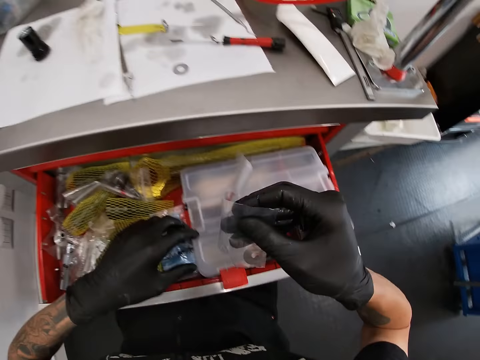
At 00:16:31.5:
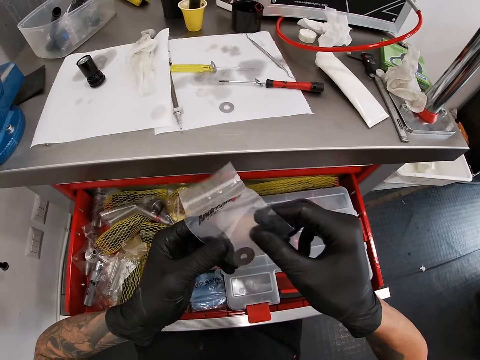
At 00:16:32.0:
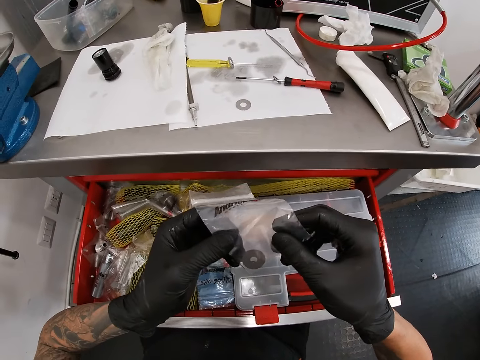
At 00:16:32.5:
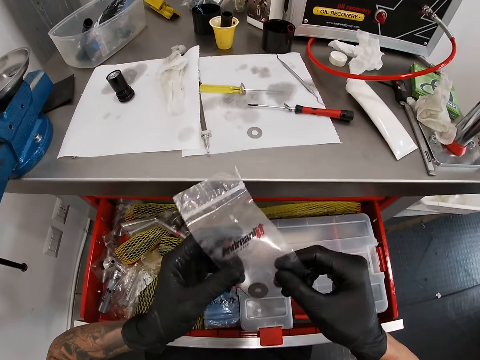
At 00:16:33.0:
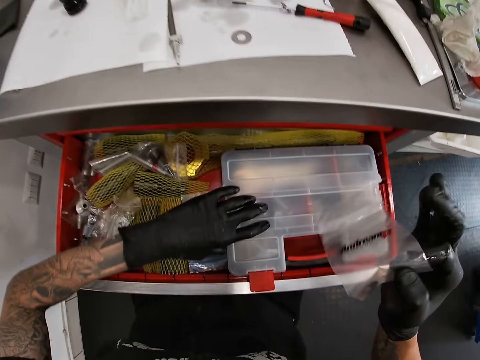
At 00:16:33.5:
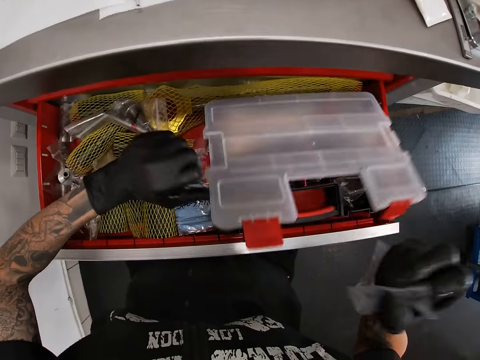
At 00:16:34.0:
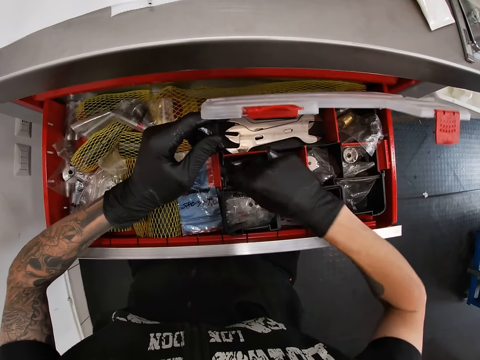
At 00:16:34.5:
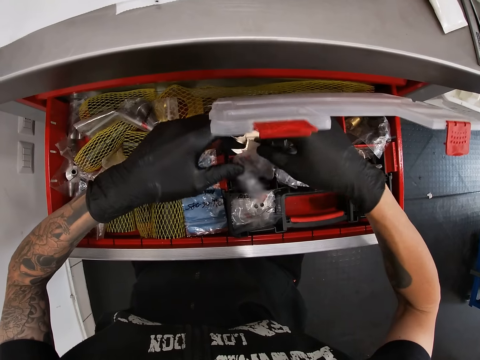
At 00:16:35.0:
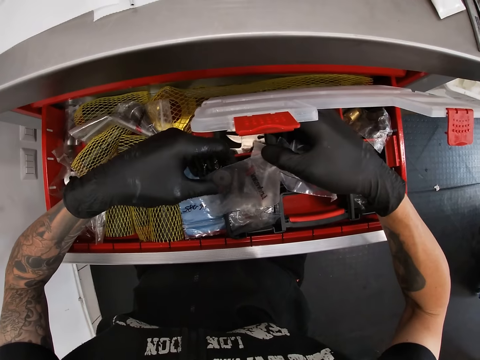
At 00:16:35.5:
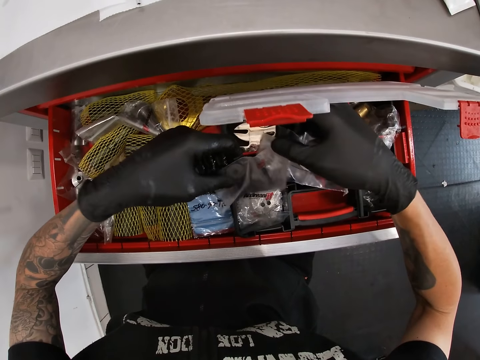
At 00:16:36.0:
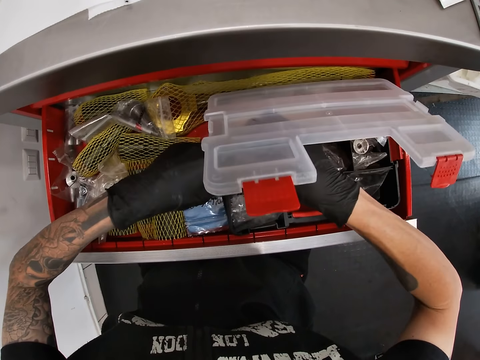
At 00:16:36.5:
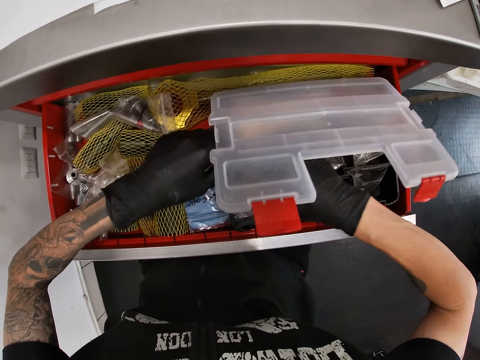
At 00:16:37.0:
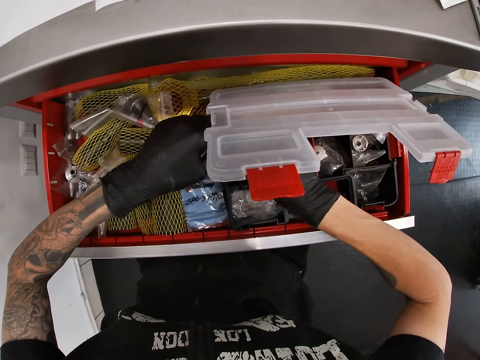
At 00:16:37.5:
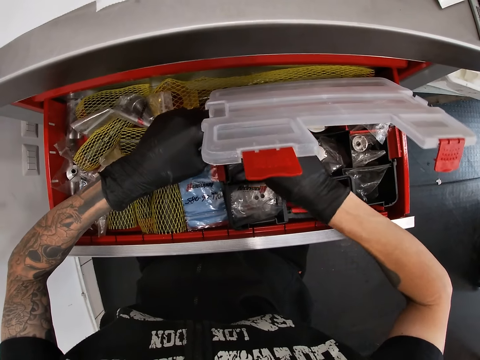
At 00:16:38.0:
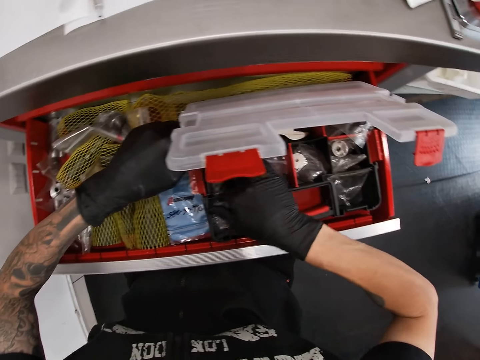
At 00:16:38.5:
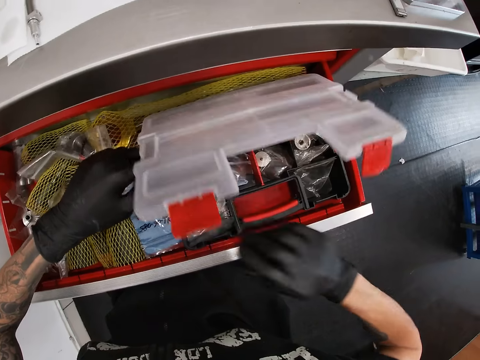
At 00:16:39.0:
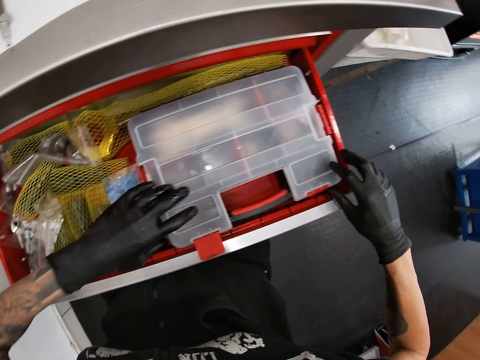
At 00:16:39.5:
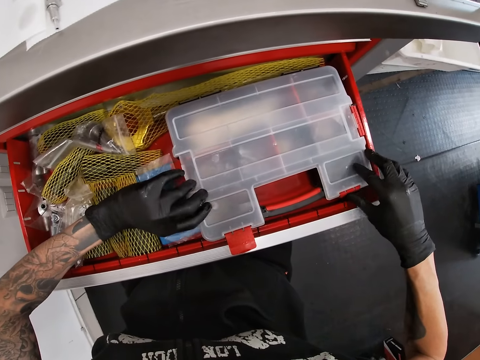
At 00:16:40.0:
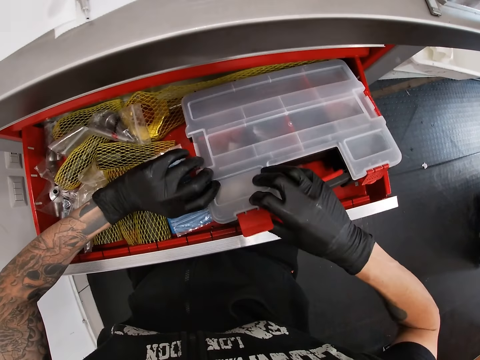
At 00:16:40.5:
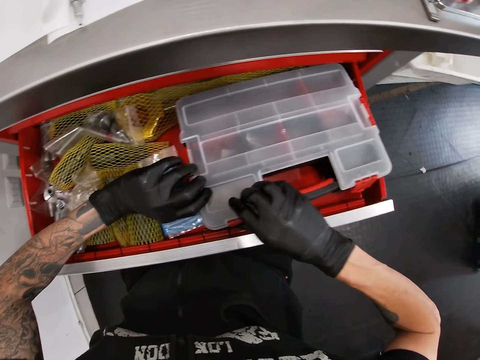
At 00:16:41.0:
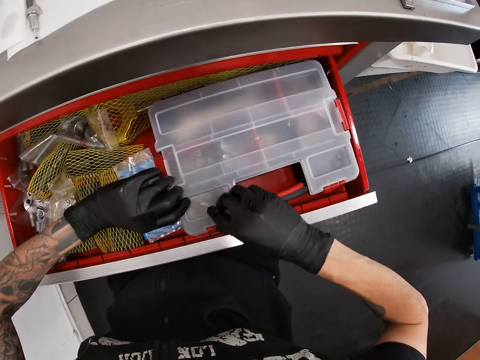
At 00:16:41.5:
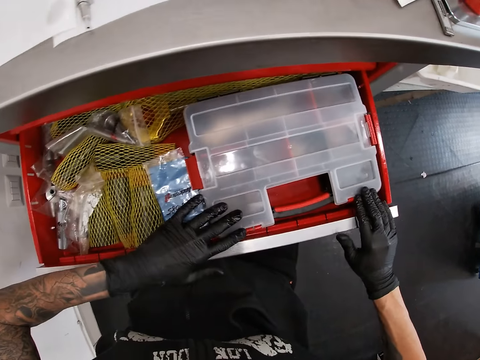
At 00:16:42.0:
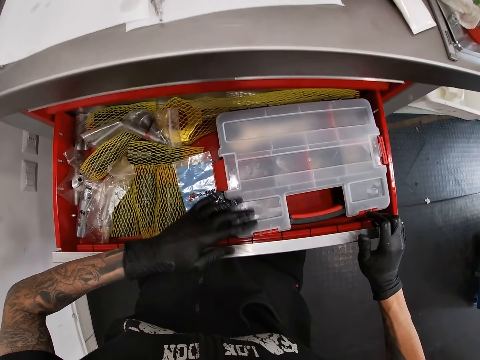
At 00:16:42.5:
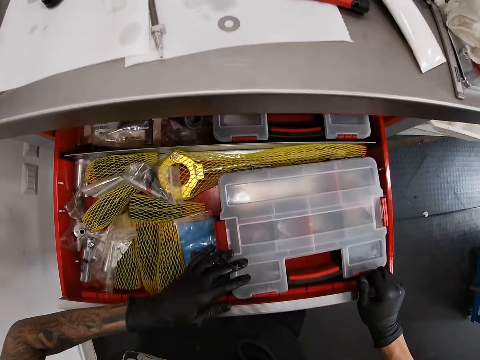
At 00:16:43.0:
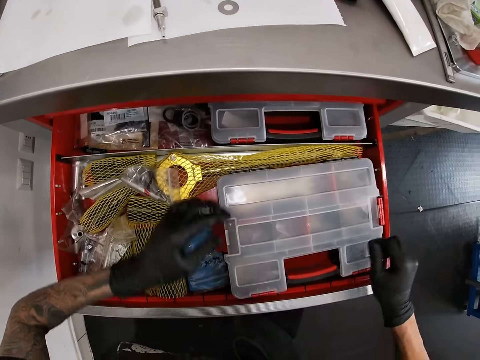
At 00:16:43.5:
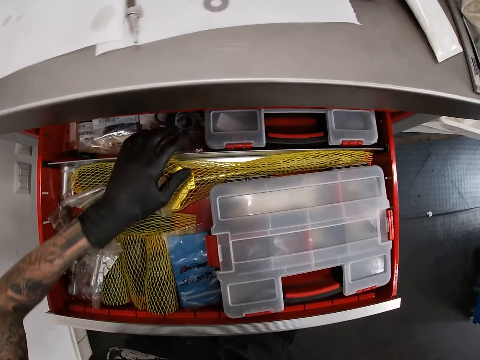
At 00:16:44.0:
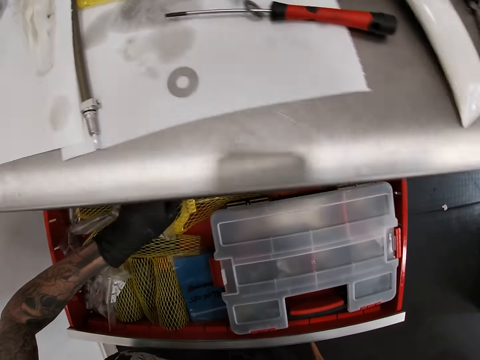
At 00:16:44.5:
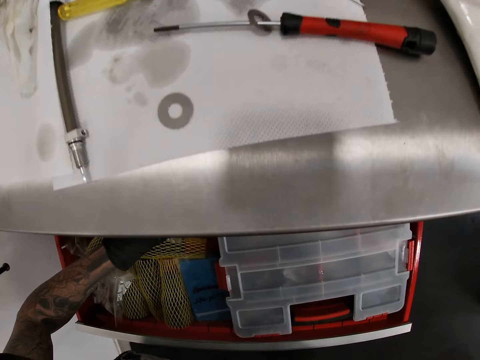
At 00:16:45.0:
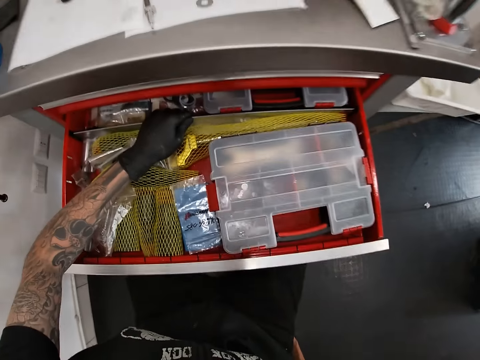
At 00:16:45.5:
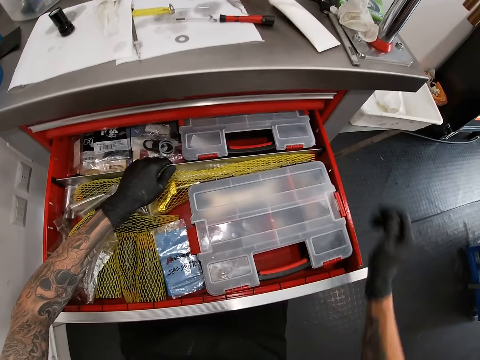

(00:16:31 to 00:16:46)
The camera wearer closes the tool box. He inspects the paper or seal bag. He opens the tool box. He inspects the tool box. He brings out the seal bag in the tool box in the drawer with his right hand. He closes the tool box. He locks the tool box in the drawer with his right hand. He opens the drawer further with both hands. He stares at the drawer.

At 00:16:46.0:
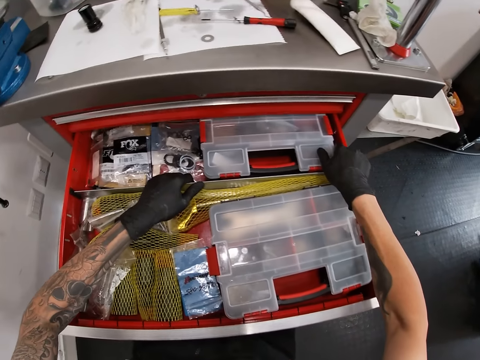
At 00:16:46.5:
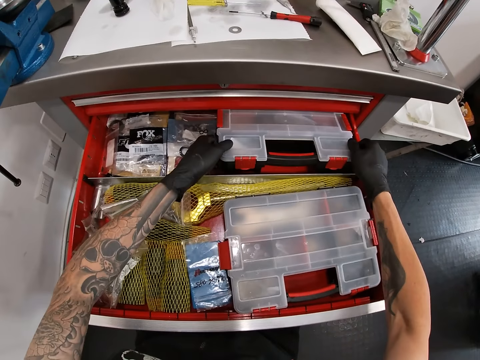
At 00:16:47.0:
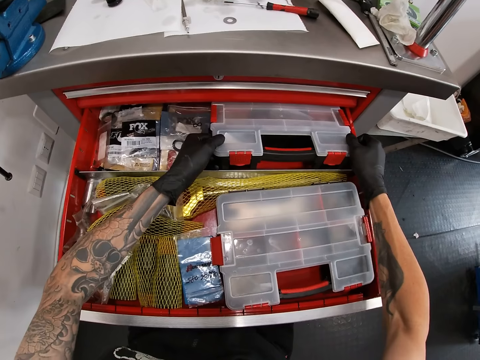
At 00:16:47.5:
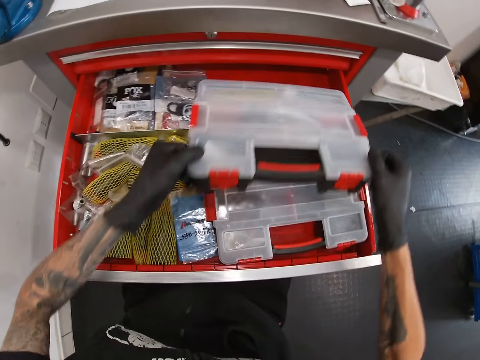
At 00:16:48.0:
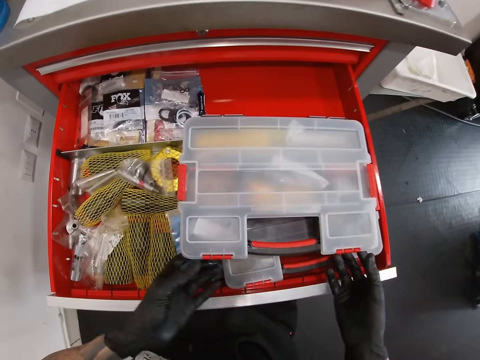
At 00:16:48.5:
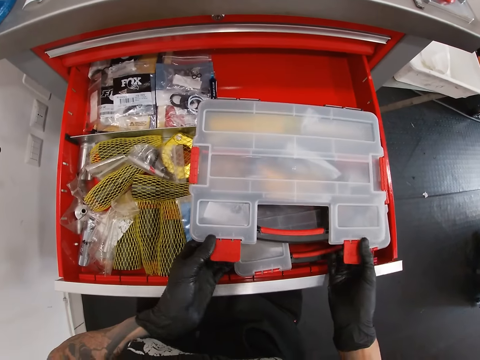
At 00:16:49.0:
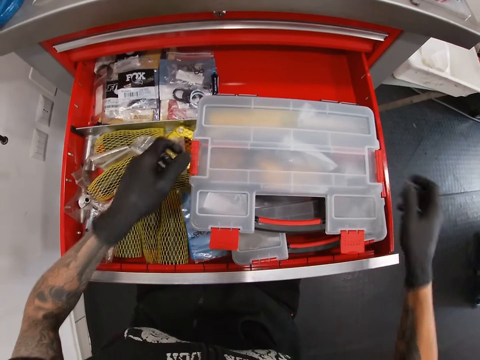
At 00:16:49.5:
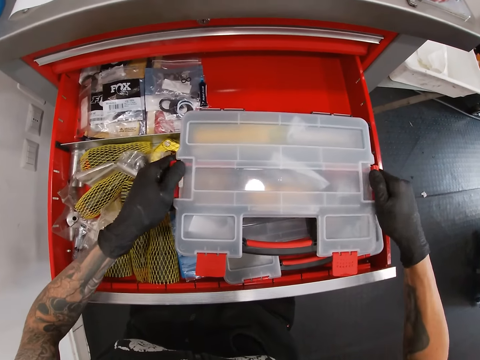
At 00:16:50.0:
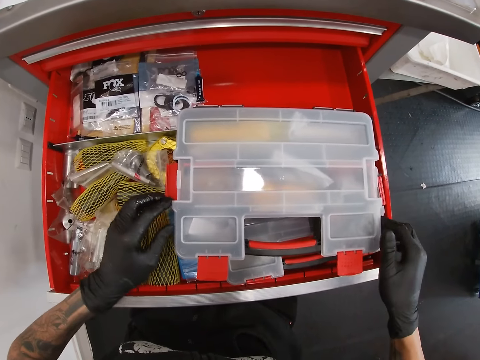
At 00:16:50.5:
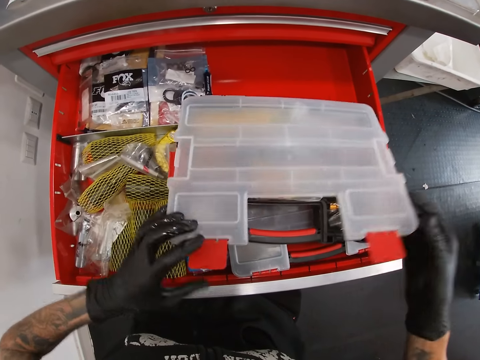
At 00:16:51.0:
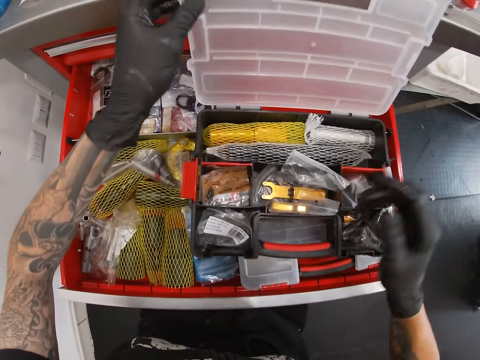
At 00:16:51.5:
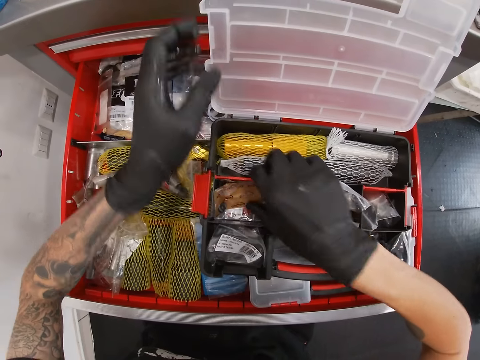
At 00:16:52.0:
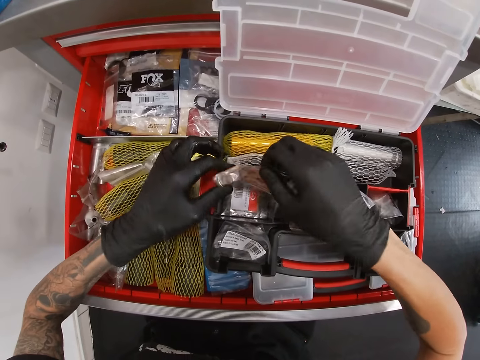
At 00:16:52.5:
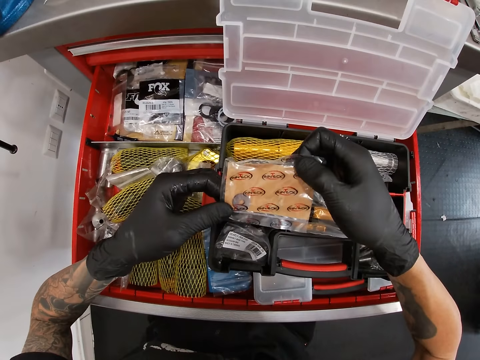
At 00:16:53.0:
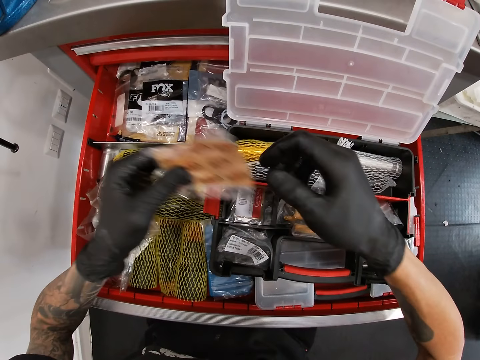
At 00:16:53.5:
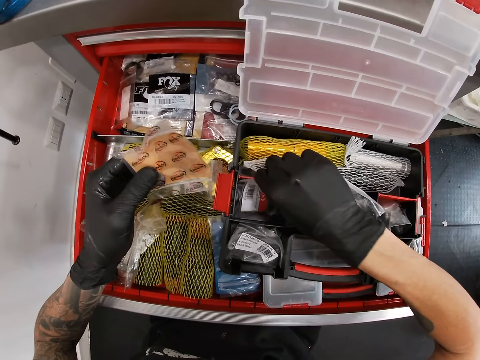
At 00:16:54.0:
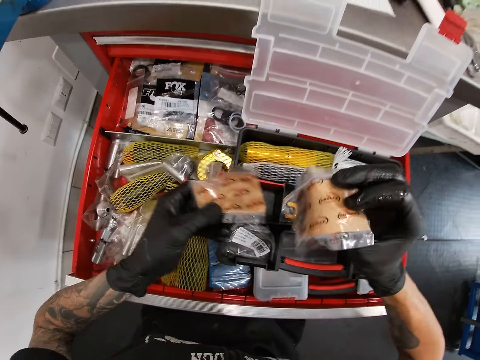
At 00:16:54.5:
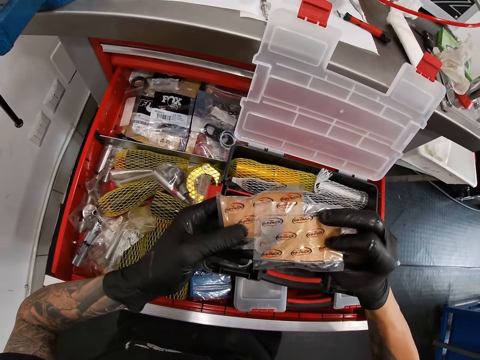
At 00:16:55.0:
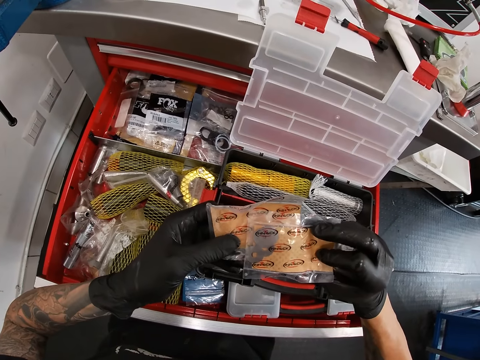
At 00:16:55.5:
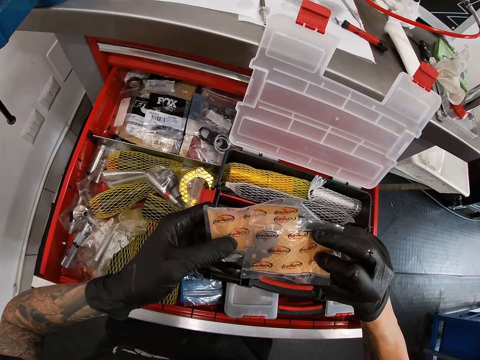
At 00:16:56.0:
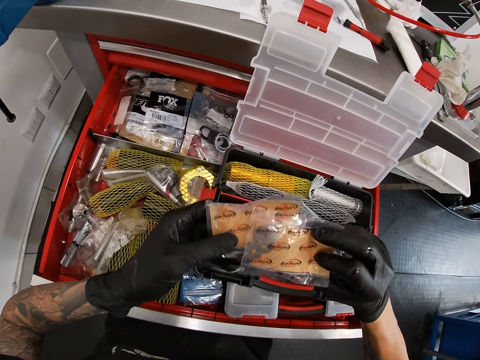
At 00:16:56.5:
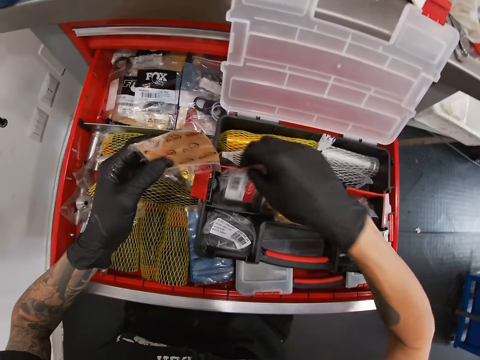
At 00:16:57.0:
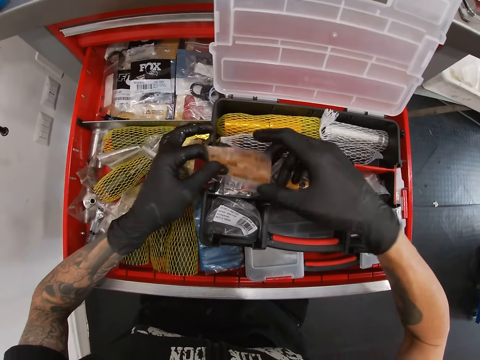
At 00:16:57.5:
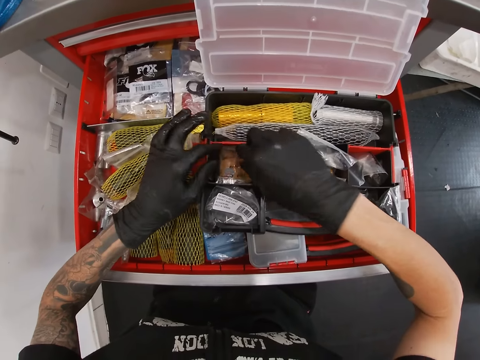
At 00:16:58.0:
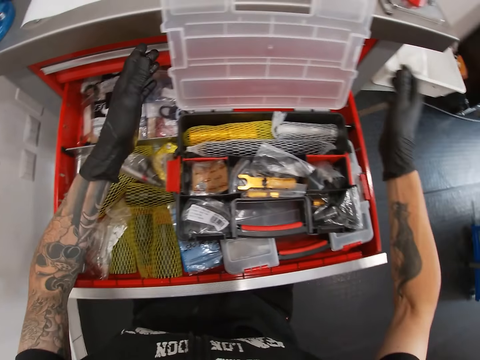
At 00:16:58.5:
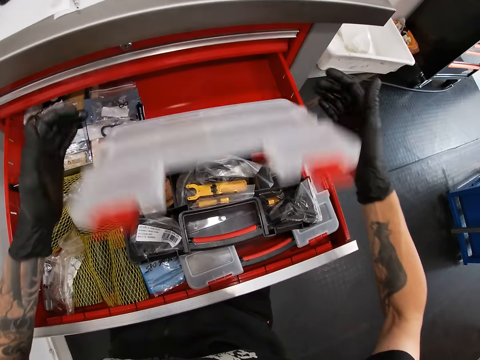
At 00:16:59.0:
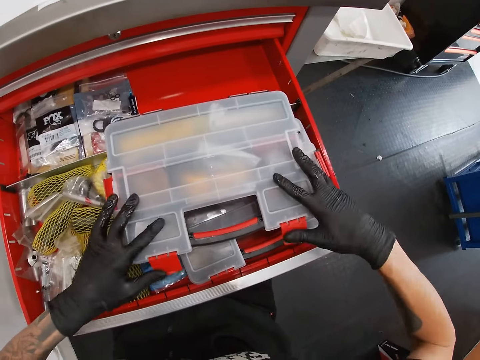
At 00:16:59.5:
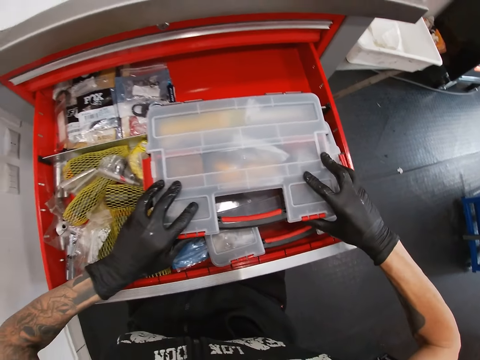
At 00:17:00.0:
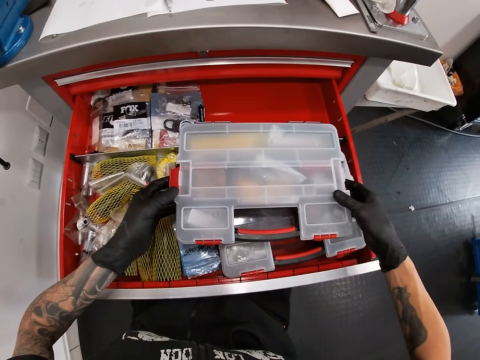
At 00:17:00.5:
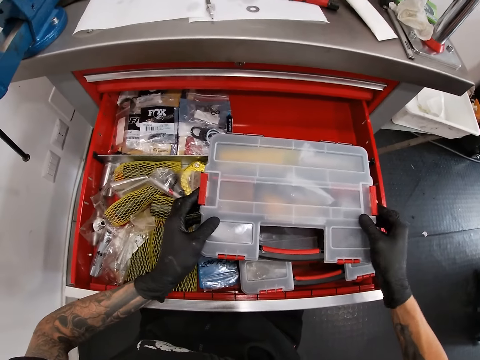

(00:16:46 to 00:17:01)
The camera wearer brings out a tool box from the drawer with both hands. He opens the tool box in the drawer with both hands. He inspects the tool box. He brings out a seal bag from the tool box in the drawer with his right hand. He brings out the seal bag again. He stares at a paper. He drops the seal bag into the tool box in the drawer with his right hand. He inspects the tool box. He drops the seal bag into the tool box again. He closes the tool box in the drawer with both hands.
